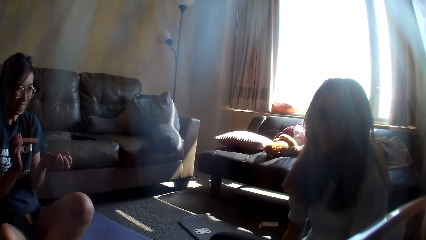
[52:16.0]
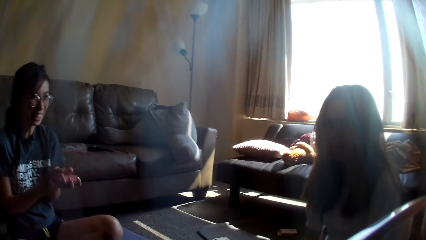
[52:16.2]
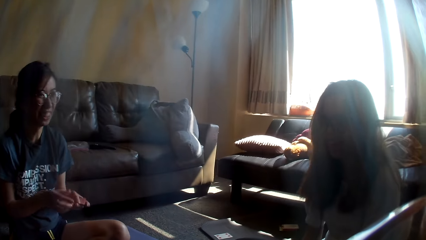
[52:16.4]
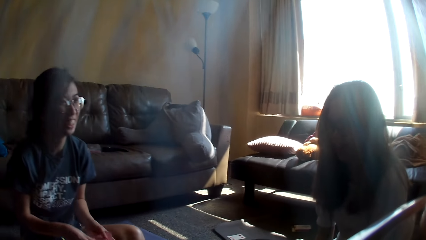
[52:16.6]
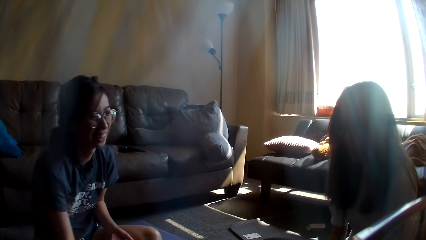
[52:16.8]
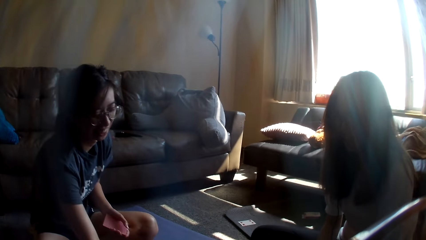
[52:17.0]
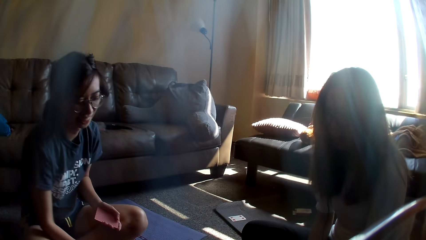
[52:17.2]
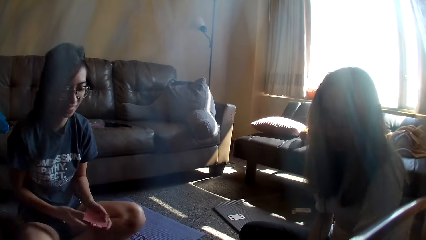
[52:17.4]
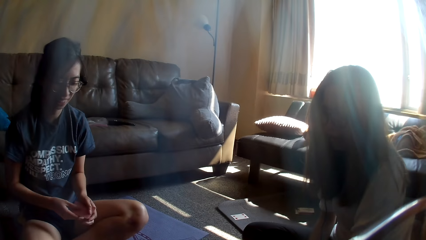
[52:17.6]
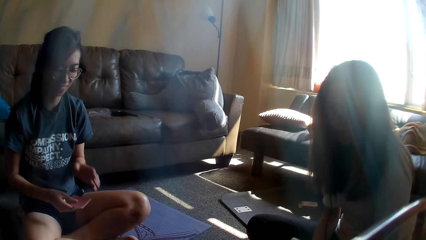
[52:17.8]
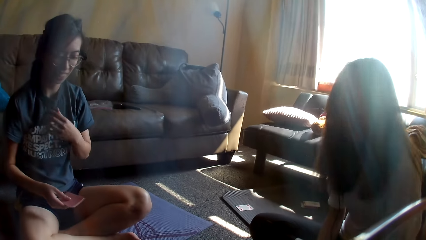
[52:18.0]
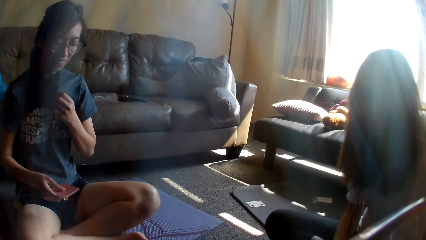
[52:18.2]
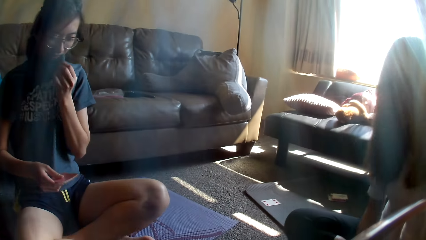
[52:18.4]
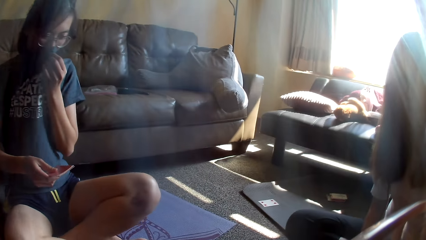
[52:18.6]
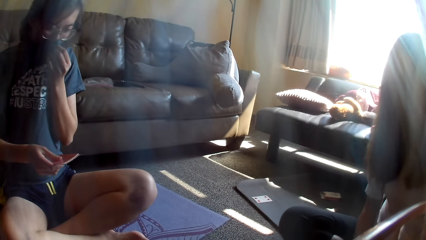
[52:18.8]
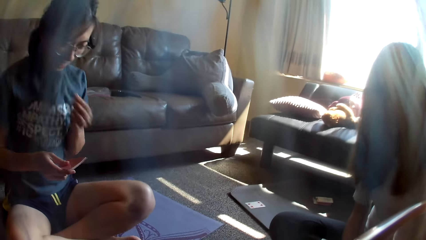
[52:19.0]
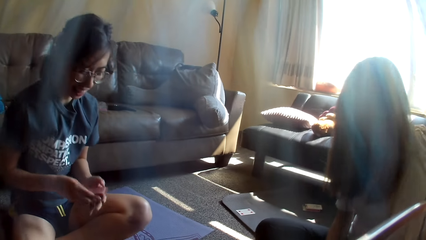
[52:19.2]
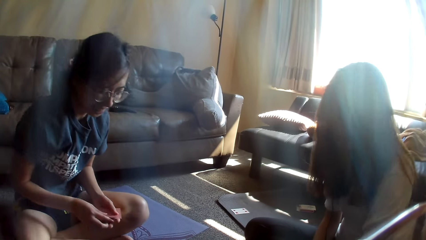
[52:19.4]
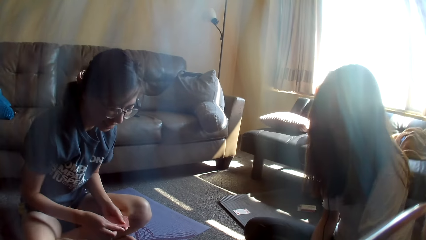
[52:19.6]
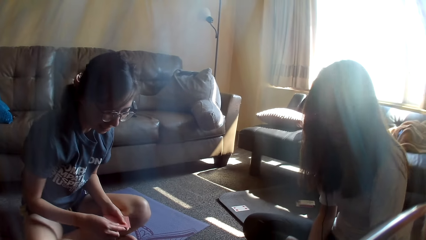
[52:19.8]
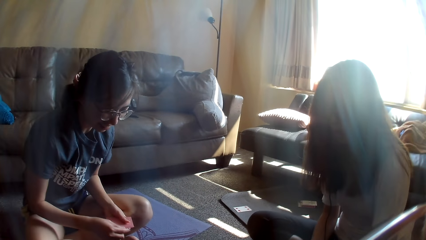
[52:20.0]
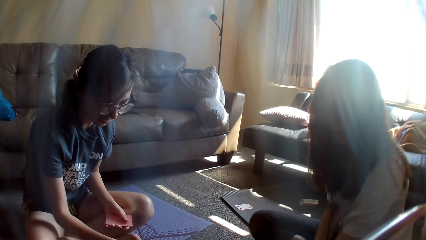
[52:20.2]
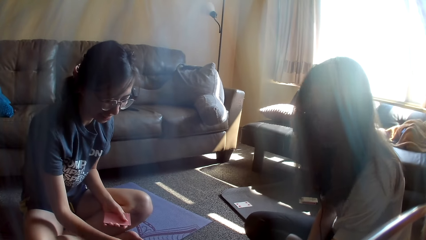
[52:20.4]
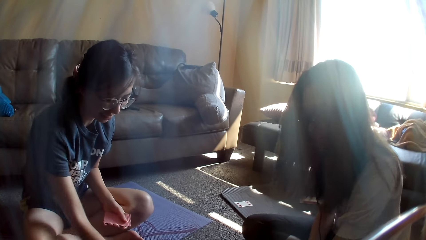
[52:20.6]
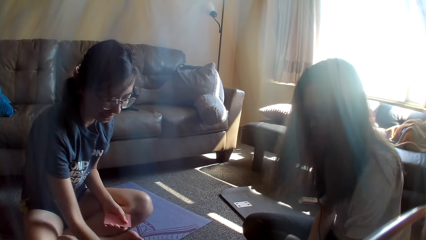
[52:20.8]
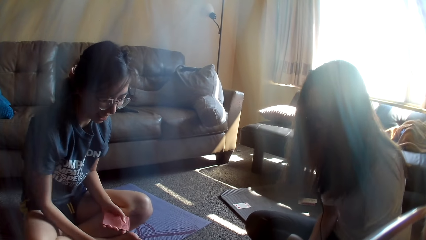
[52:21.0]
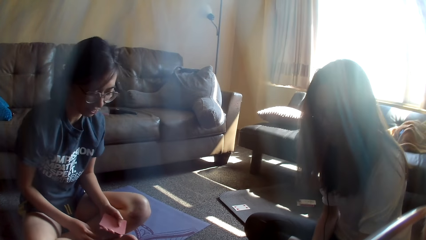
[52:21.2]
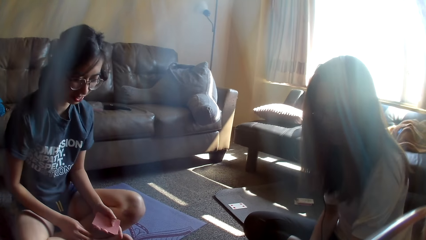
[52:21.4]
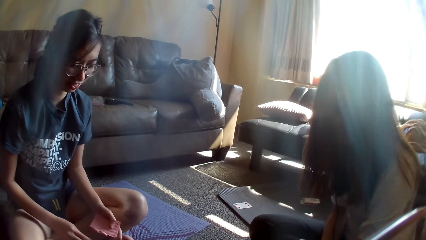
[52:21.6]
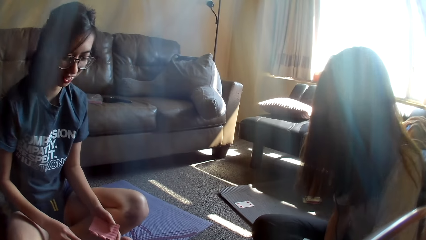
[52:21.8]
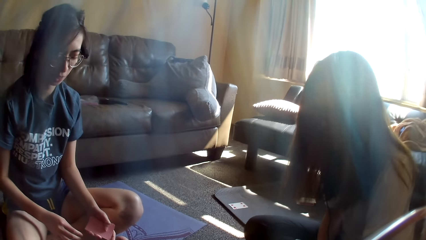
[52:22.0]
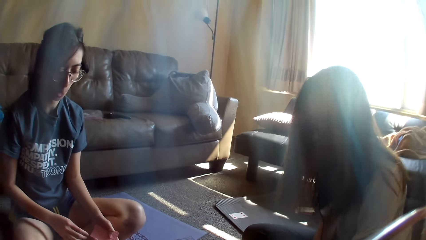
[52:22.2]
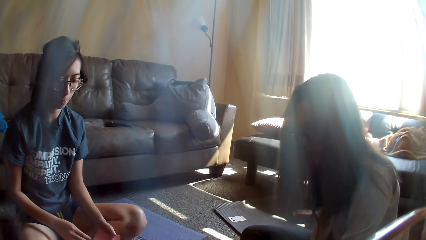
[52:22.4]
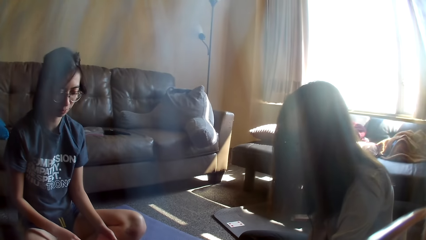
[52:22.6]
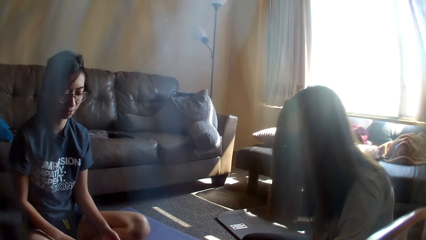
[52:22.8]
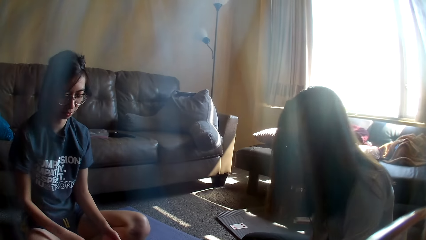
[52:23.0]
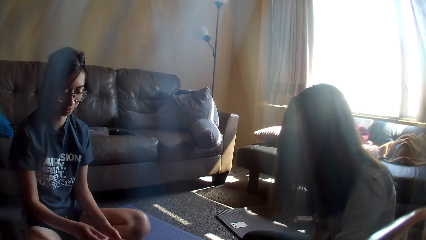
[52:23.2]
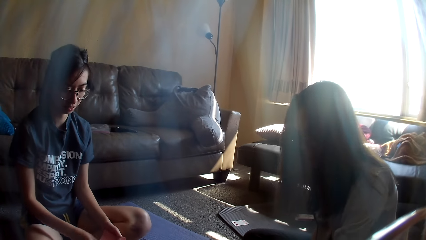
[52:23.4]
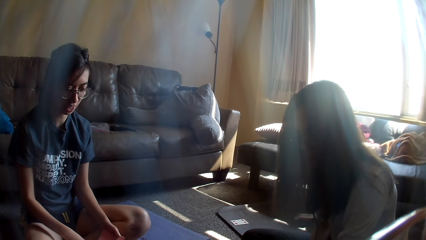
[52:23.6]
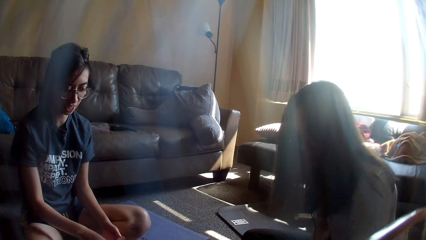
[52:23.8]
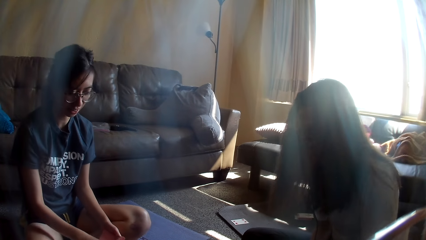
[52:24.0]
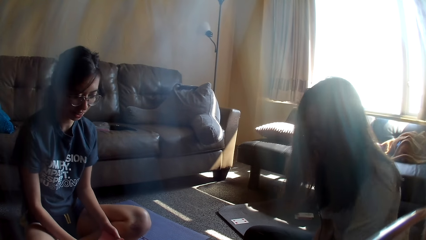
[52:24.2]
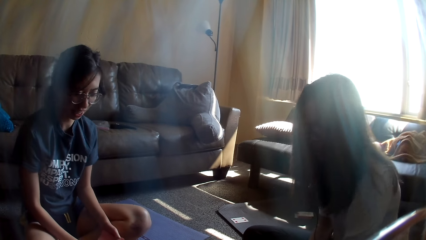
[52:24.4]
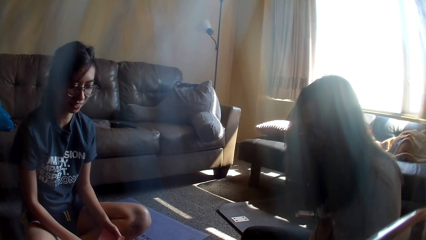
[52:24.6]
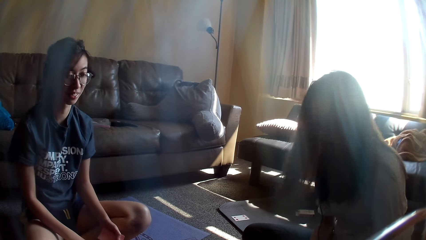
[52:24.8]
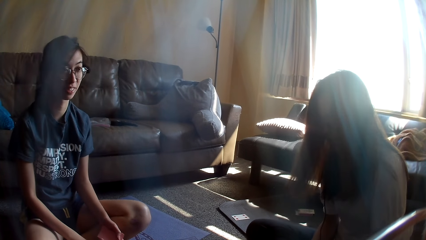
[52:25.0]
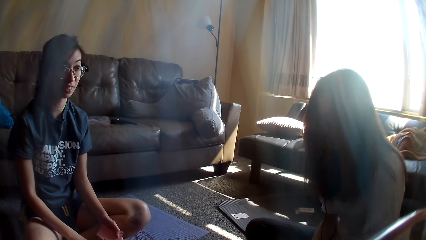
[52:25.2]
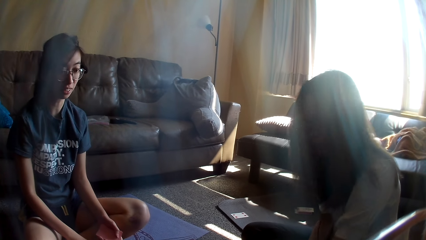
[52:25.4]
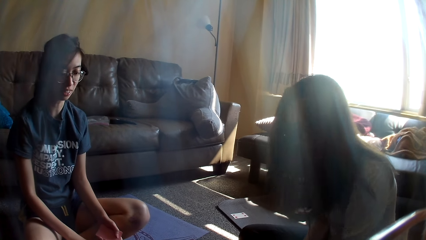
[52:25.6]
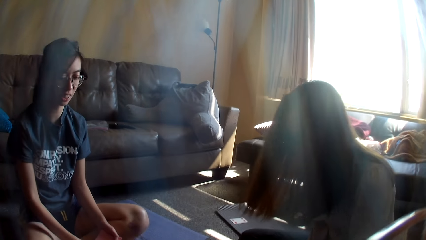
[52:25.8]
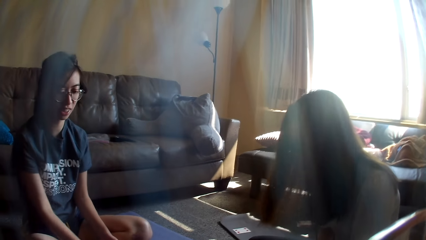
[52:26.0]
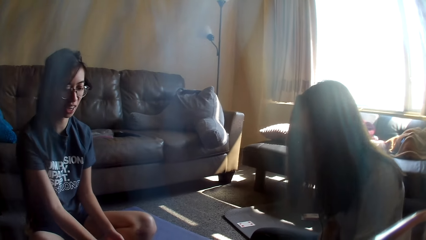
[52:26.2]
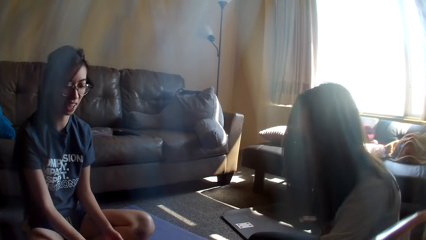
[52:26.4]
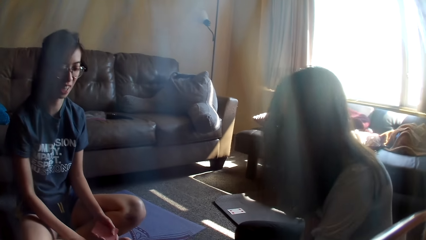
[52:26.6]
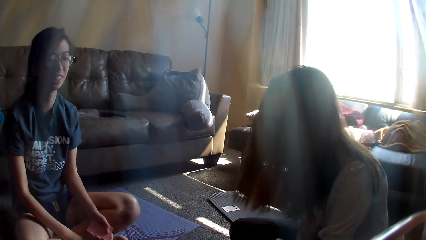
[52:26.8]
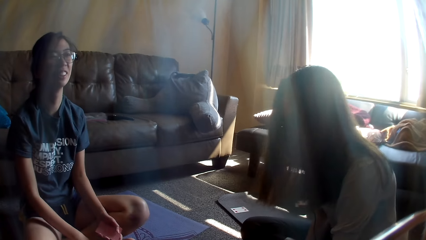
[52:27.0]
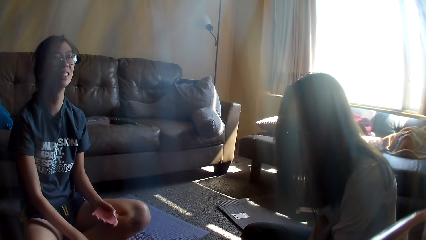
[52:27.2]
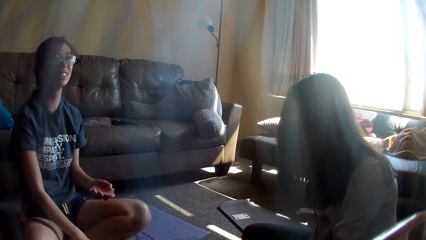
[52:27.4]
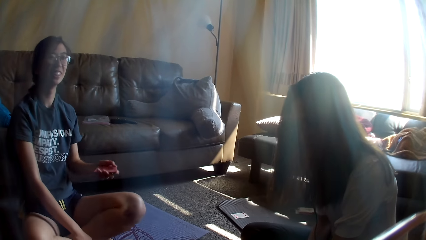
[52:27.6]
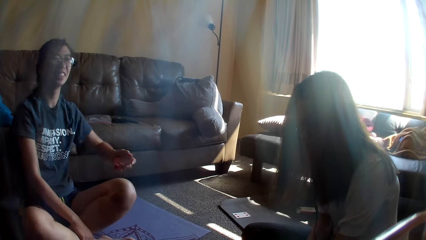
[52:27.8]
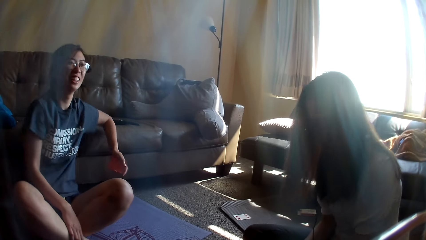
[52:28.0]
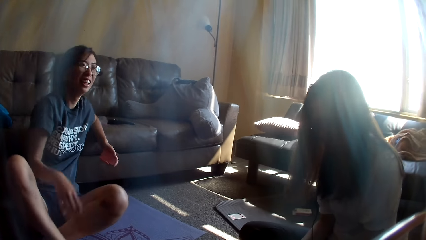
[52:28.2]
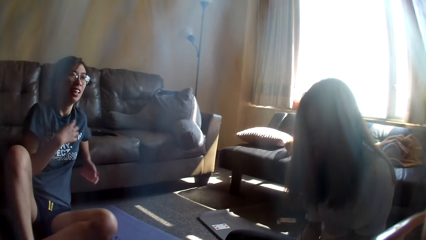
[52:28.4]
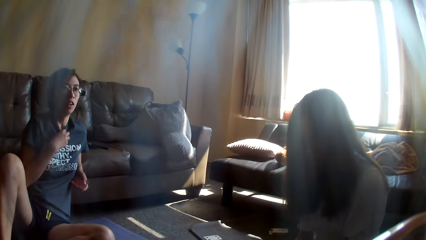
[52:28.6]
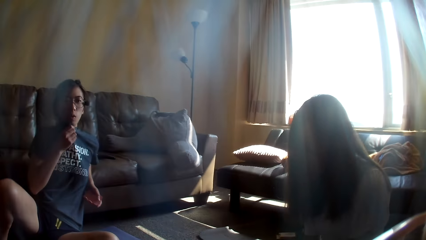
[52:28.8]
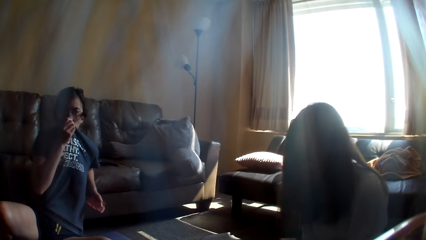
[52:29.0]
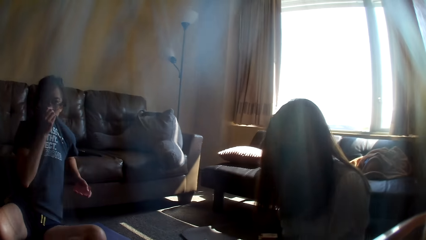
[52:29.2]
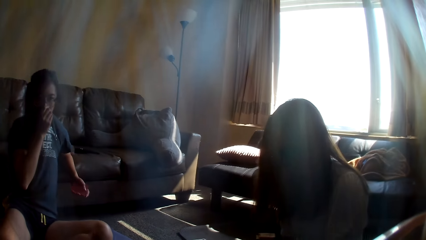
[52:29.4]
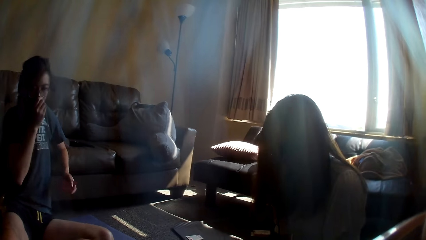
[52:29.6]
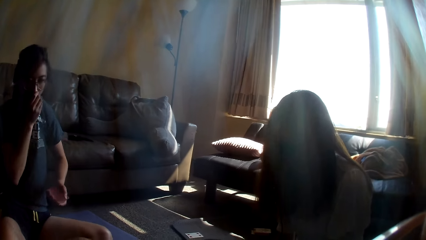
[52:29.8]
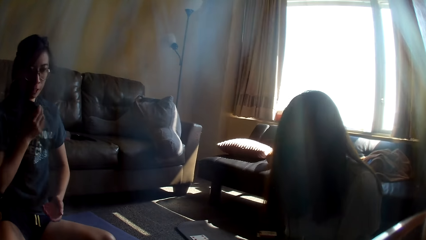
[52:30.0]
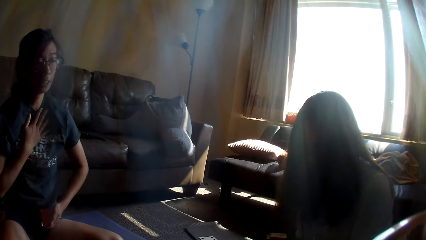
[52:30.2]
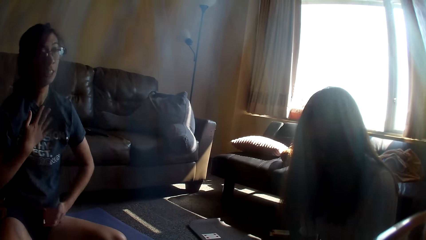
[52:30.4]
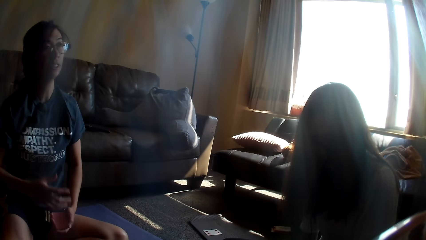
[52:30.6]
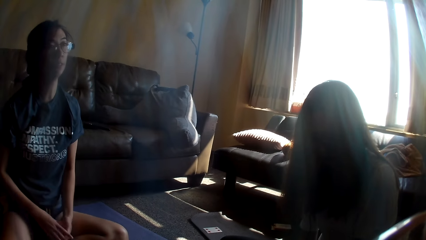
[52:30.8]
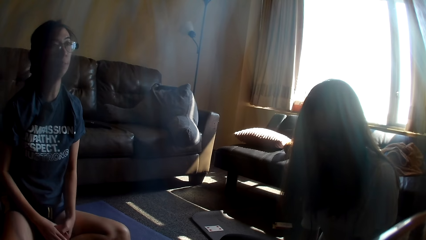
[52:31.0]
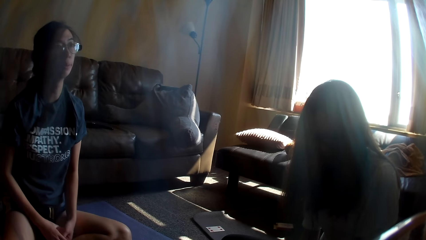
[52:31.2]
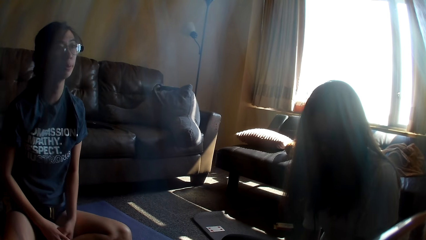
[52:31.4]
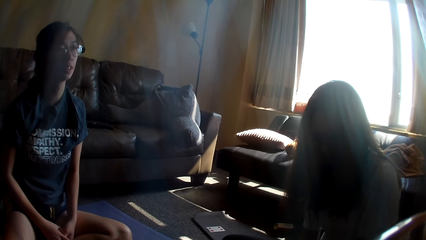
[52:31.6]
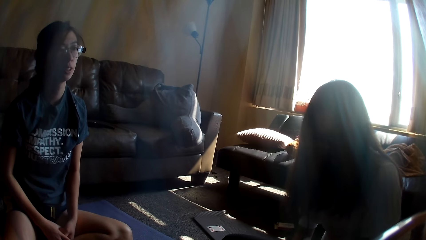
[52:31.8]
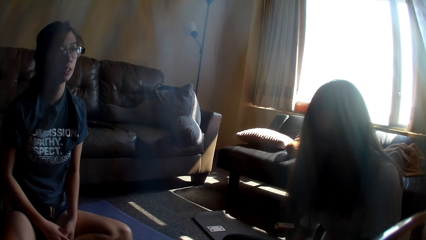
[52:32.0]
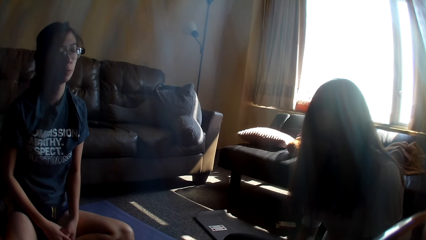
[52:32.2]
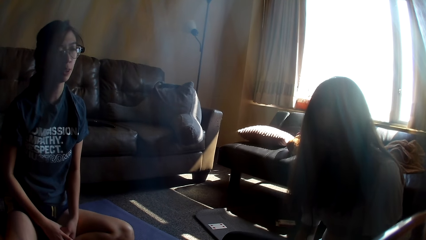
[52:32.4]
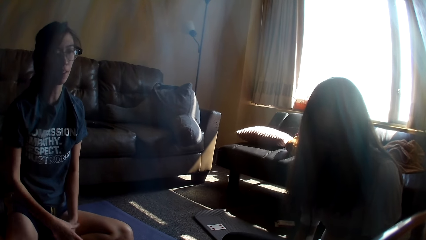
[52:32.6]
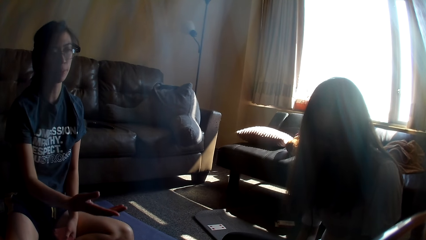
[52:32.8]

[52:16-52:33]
A lady mixes cards. She drops a card game. She places a card on the floor. She exchanges the card to the other hand. She holds her top and covers her mouth with a t-shirt. She holds cards. Another lady moves a hand. The first lady drops the card game. She moves a hand. The other lady moves a hand. The first lady moves a hand. The other lady moves a hand. The first lady moves back. She holds the top and covers her mouth with the t-shirt. She holds cards.
